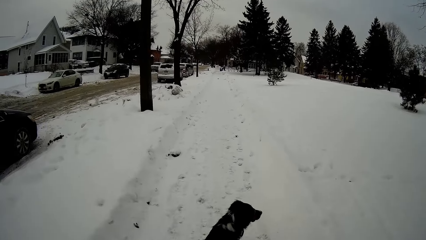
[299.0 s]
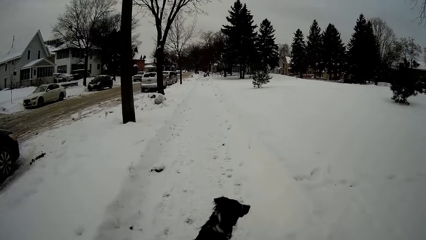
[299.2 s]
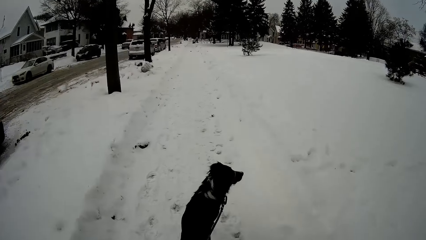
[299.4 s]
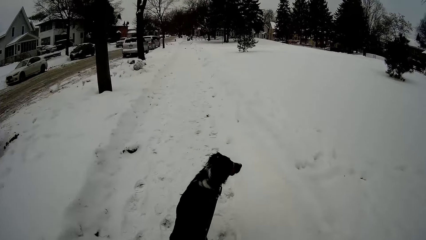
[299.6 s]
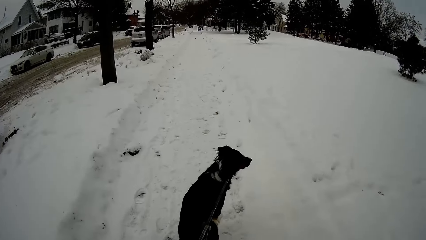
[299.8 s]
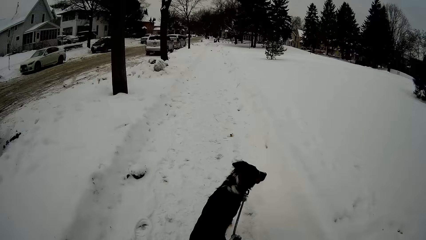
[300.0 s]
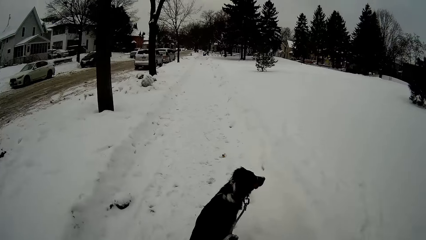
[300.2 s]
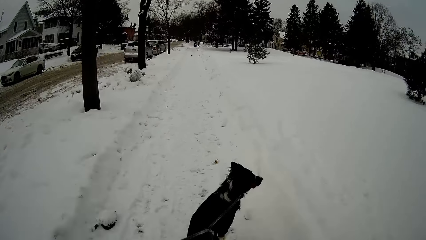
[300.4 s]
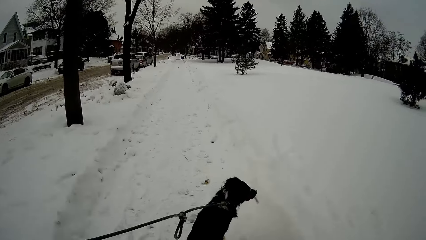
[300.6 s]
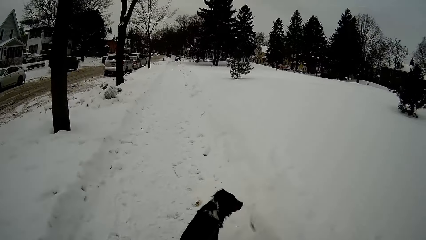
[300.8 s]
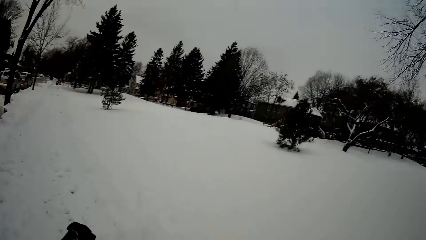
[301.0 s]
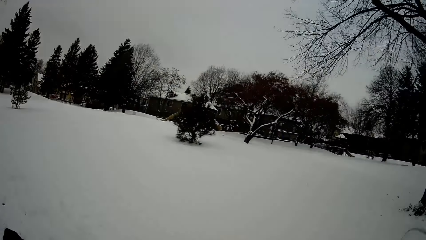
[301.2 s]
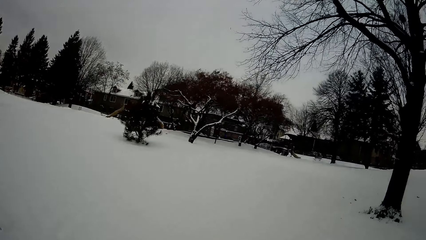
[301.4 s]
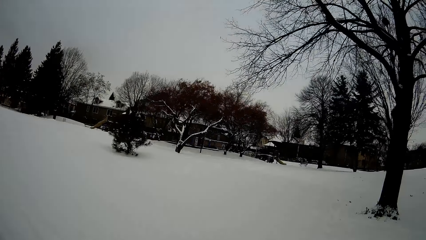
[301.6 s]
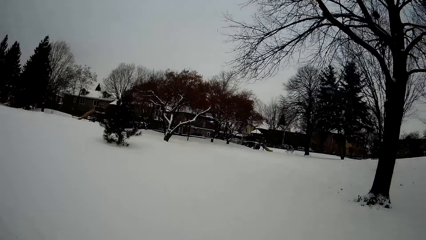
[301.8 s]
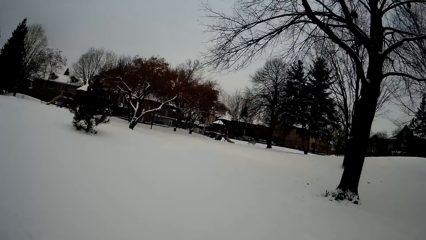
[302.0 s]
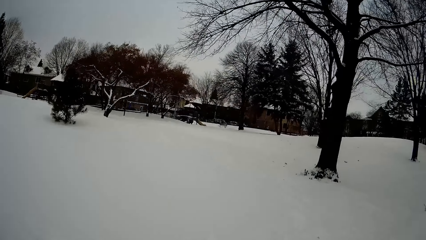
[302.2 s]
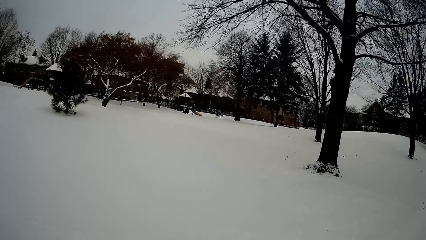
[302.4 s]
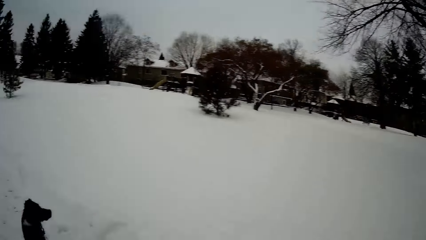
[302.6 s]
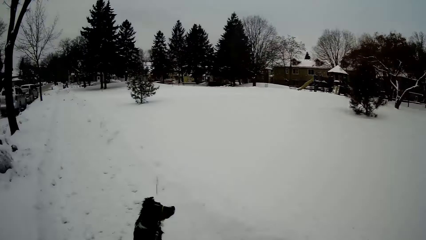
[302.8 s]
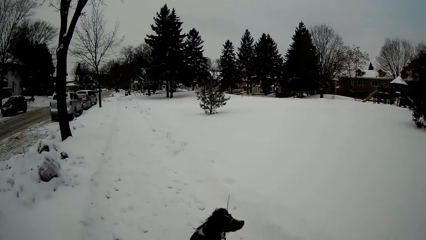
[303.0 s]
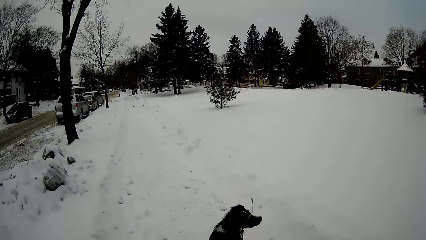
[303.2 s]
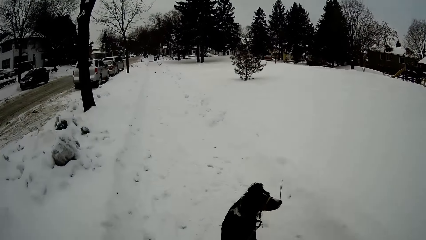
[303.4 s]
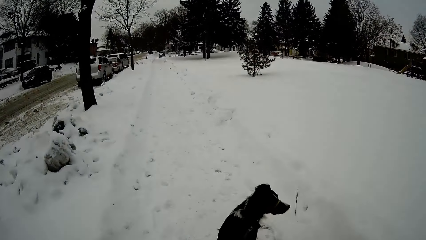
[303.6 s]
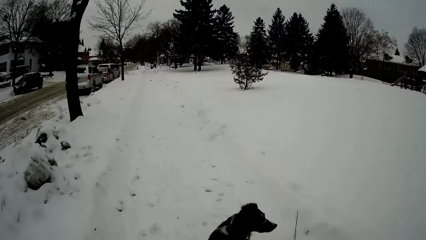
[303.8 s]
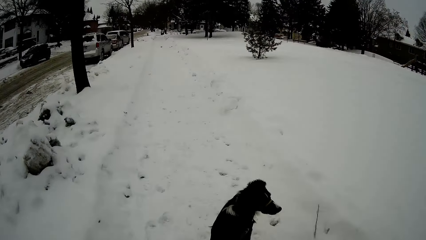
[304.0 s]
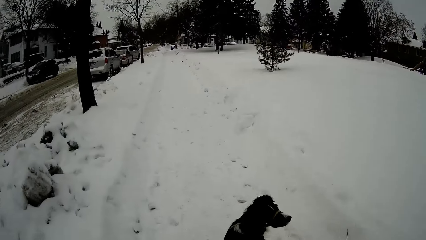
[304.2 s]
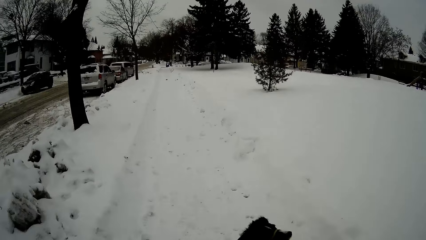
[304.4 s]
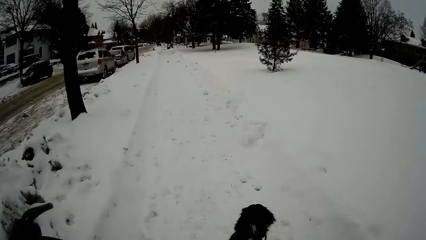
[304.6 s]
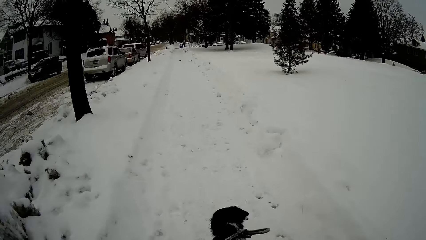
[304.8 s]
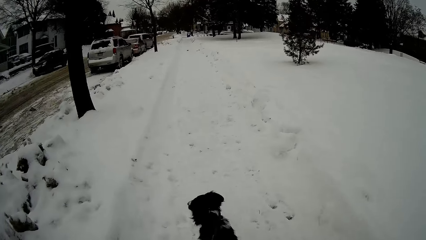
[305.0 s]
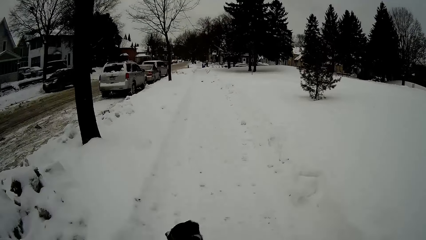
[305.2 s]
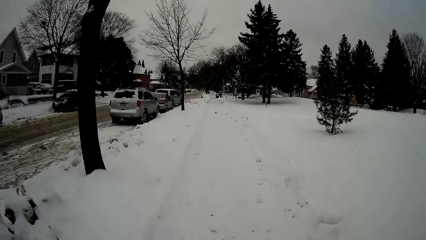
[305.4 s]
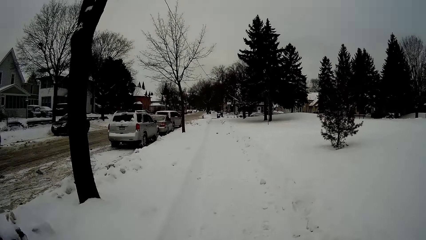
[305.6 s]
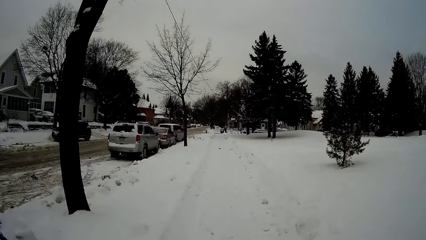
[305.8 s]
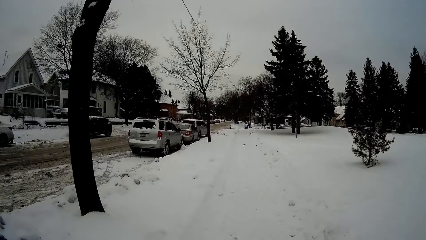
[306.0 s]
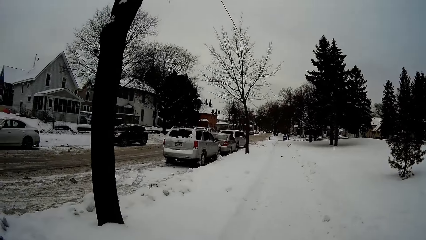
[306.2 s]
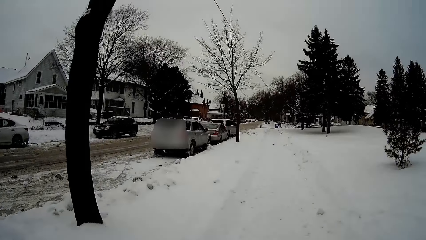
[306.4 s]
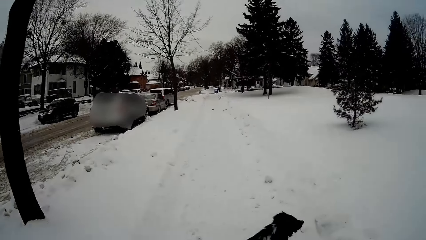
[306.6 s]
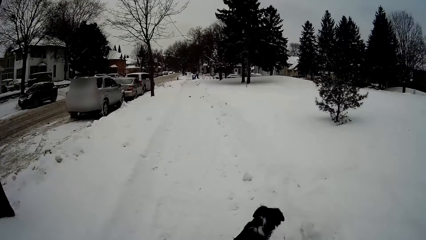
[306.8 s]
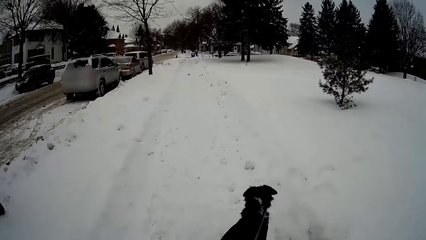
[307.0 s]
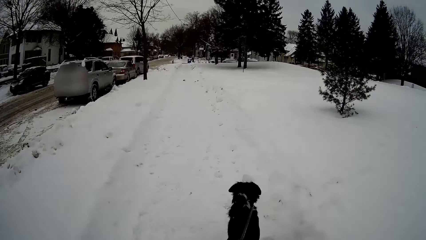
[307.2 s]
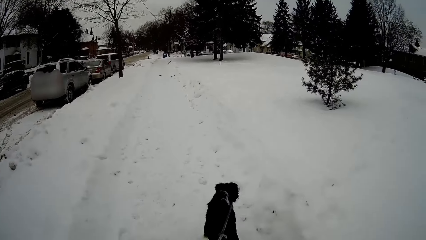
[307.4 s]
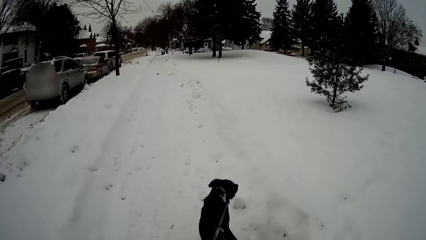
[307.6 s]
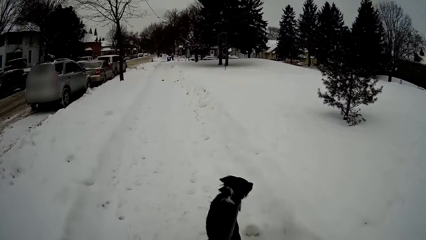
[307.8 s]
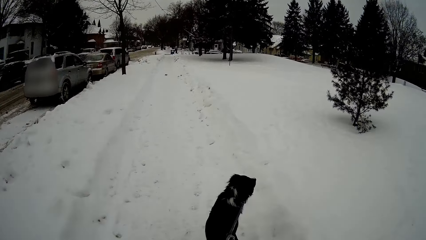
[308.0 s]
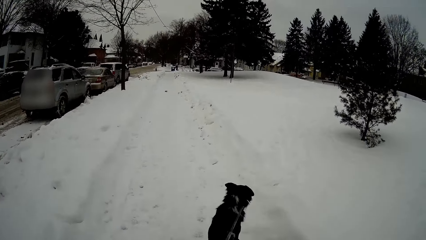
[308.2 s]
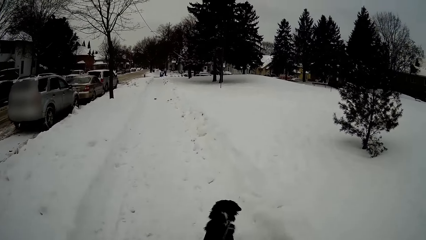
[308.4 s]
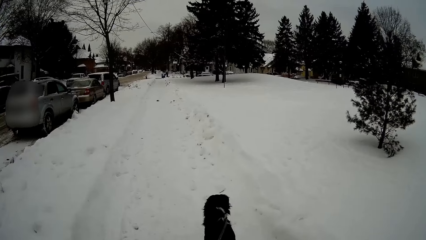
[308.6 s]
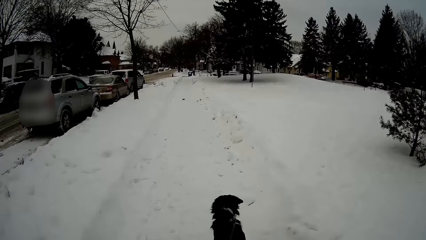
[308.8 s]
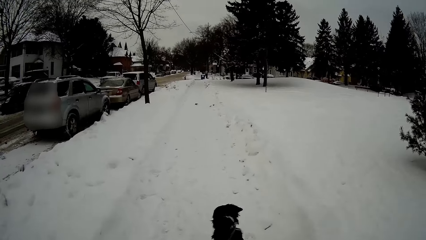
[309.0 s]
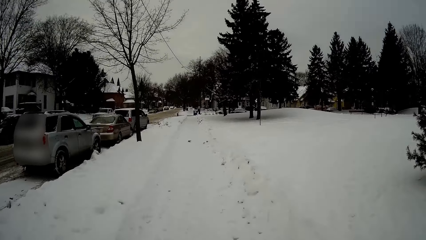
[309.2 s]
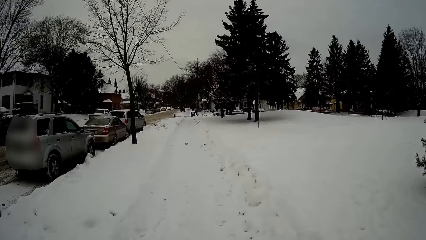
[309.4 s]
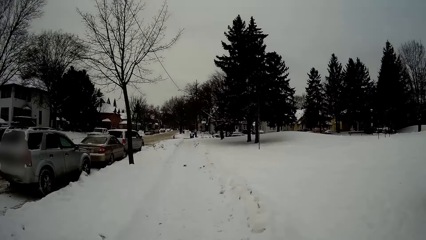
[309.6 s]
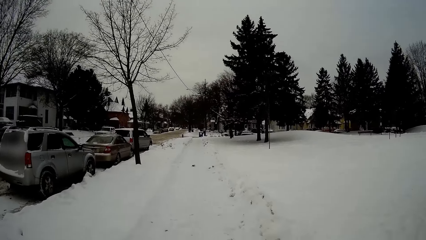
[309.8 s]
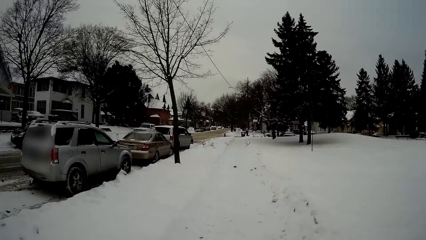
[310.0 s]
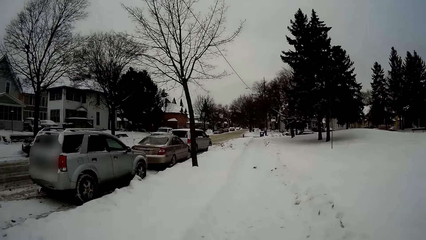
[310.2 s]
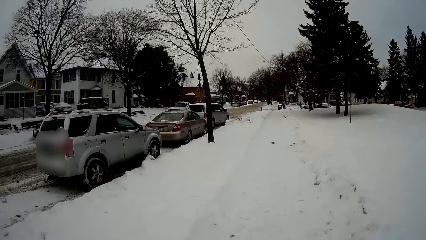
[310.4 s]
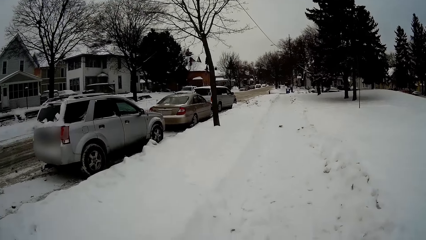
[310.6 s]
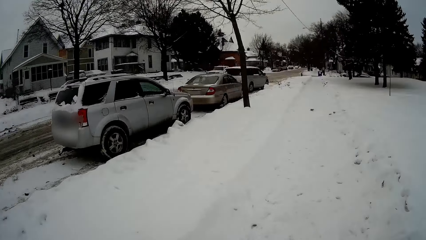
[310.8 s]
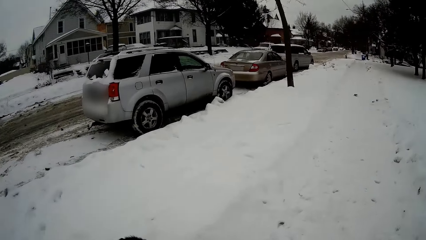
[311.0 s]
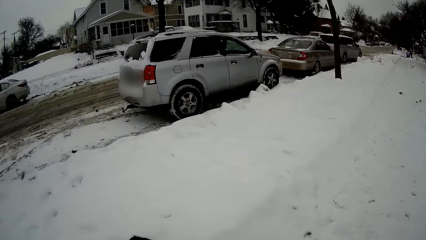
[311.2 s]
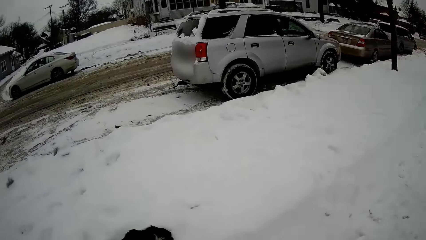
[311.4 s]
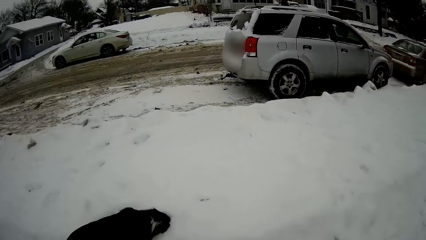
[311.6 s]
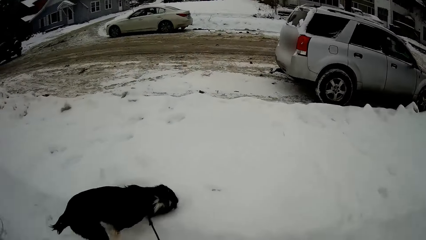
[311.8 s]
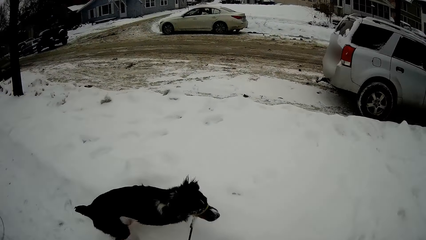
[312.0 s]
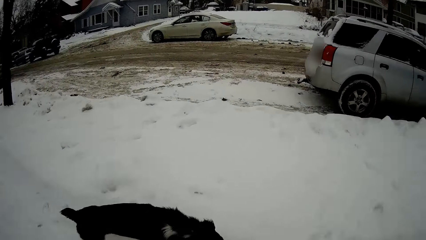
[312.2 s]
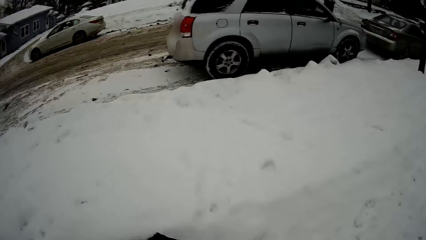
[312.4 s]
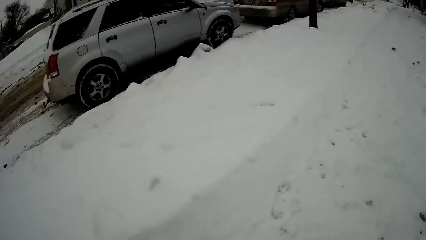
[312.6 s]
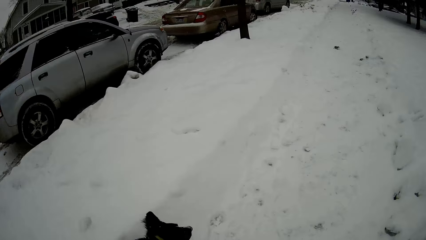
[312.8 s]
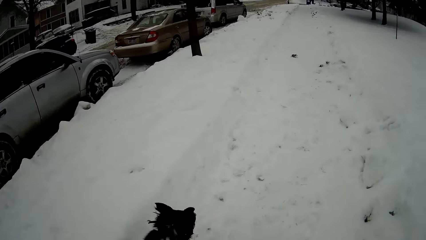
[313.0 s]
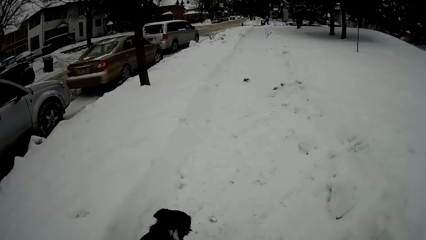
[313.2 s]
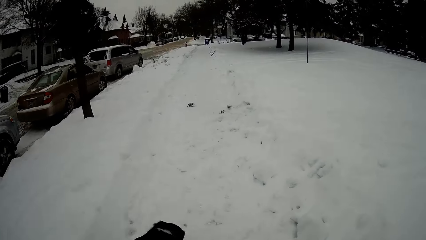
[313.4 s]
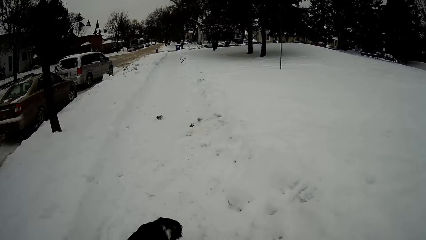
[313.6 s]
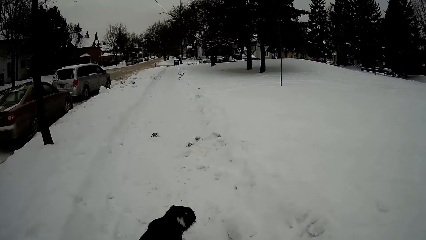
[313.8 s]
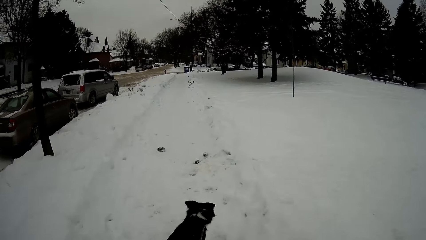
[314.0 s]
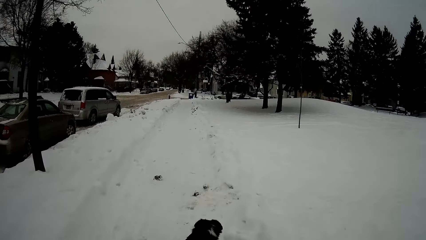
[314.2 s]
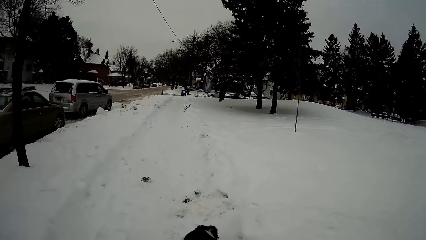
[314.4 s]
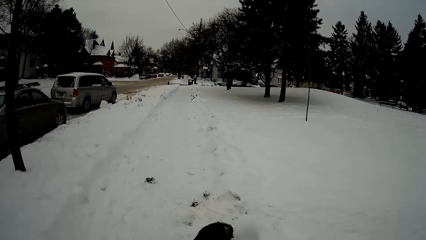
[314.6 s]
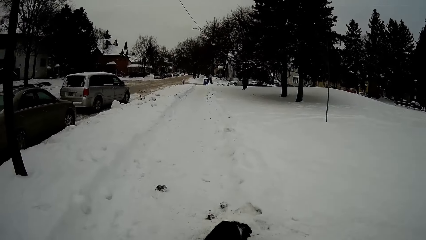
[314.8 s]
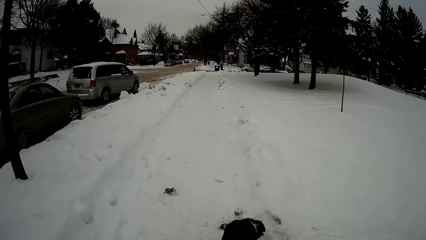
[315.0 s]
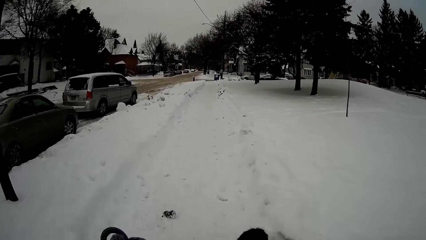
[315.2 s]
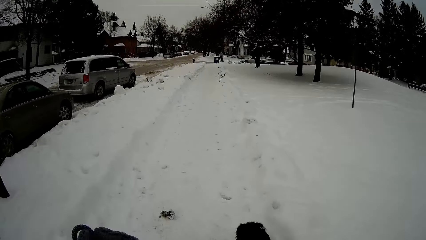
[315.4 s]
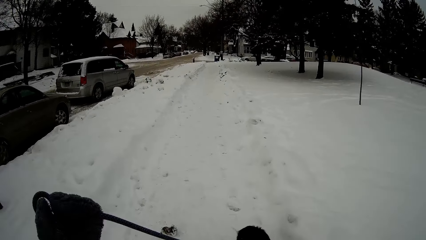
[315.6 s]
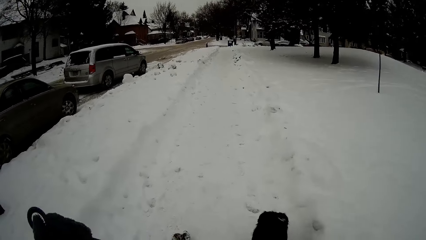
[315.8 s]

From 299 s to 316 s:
The camera wearer looks at the buildings. They walk along the vehicles.
